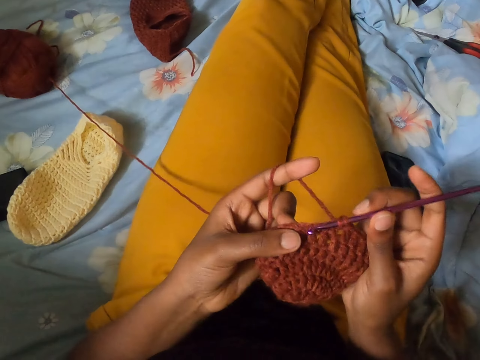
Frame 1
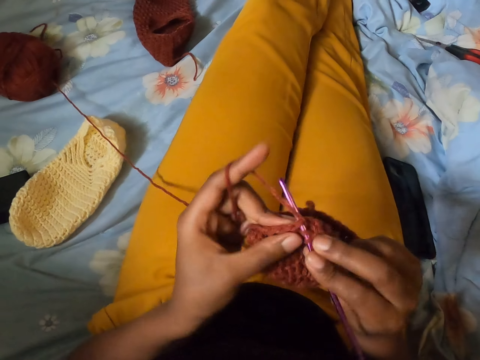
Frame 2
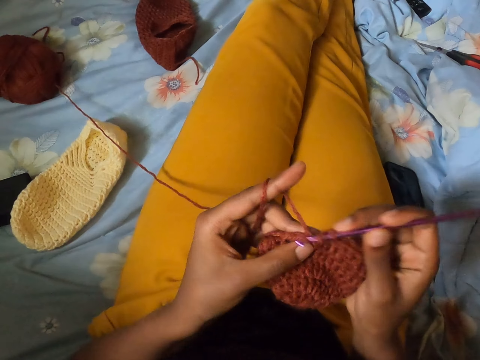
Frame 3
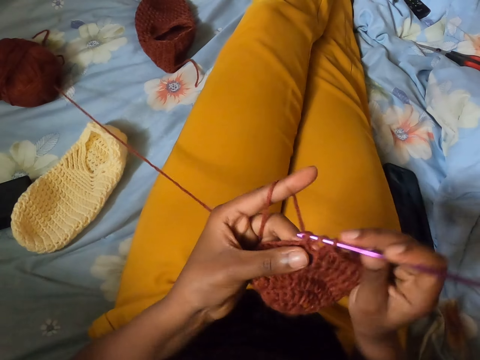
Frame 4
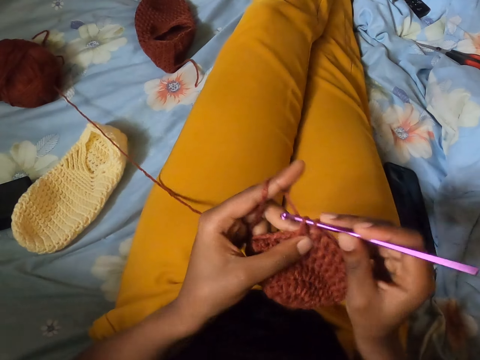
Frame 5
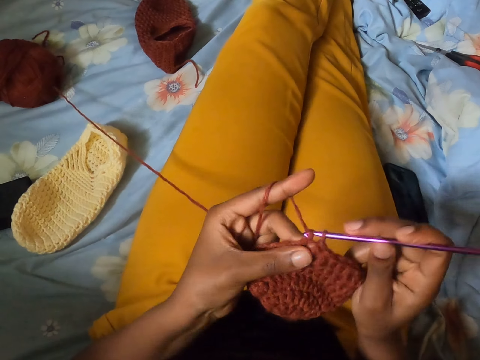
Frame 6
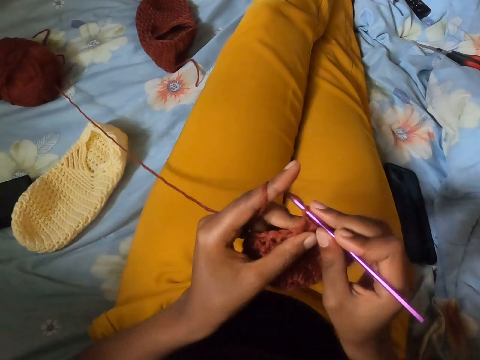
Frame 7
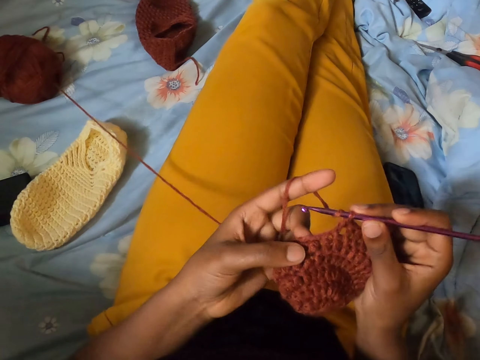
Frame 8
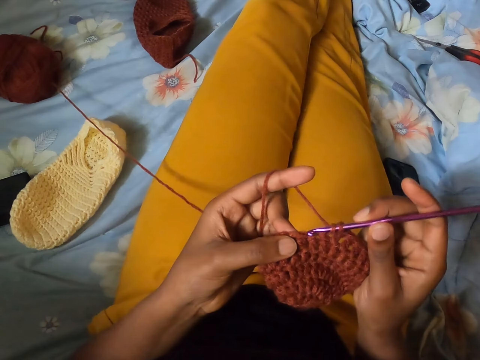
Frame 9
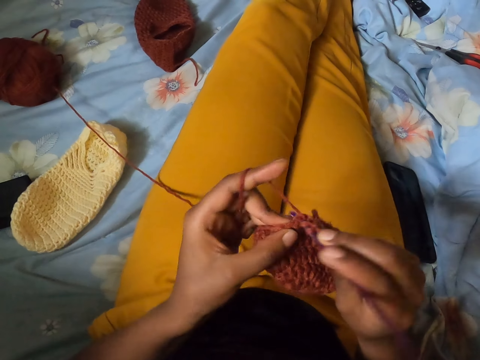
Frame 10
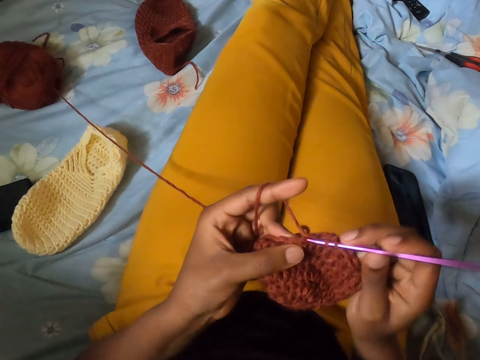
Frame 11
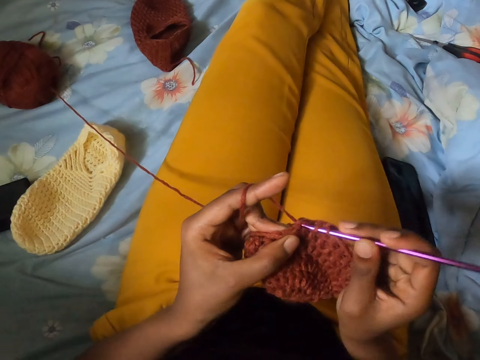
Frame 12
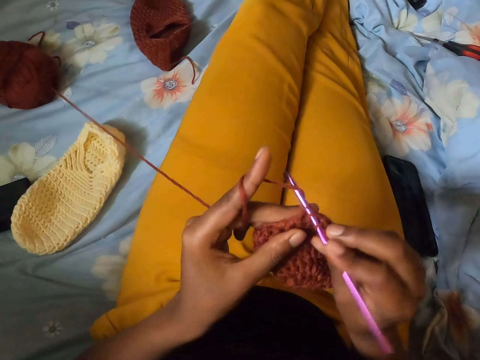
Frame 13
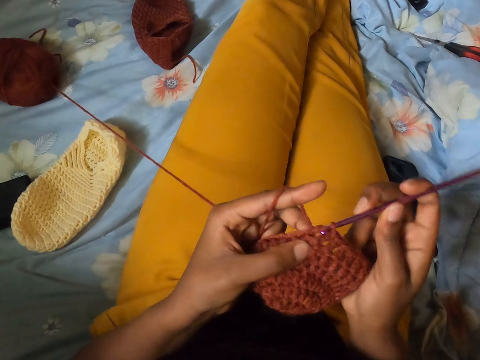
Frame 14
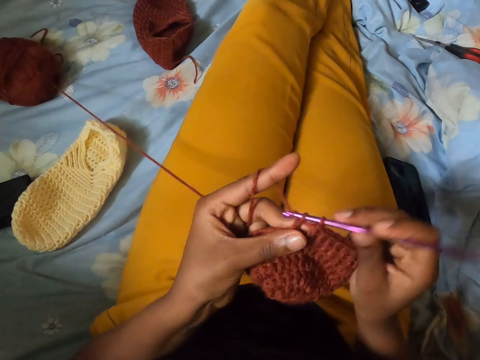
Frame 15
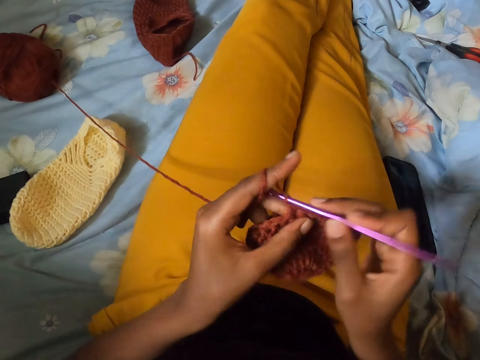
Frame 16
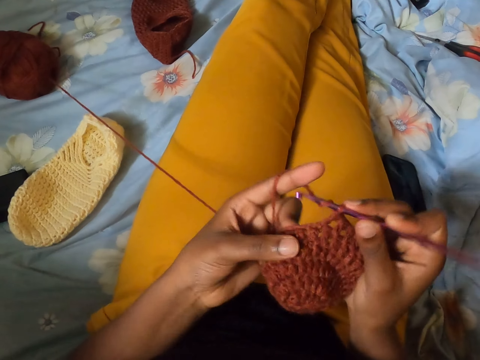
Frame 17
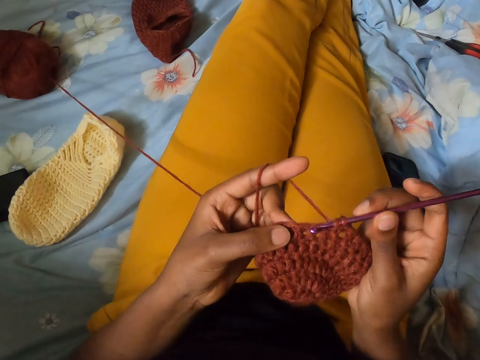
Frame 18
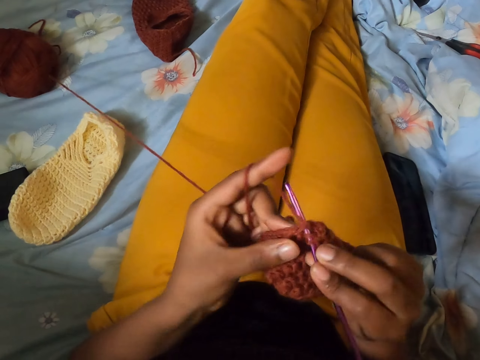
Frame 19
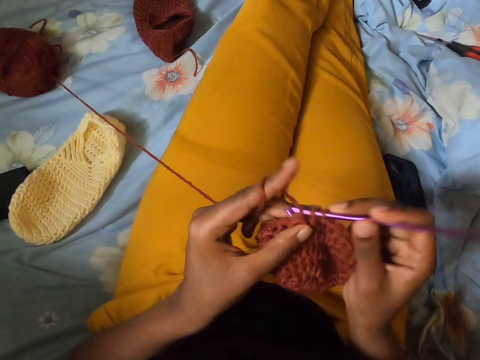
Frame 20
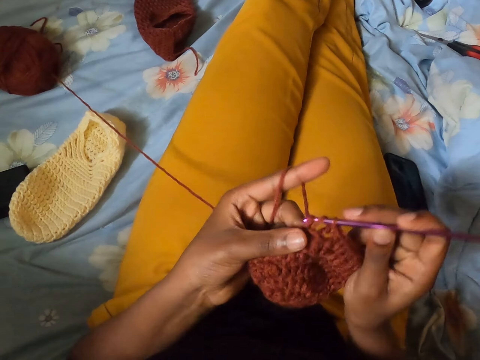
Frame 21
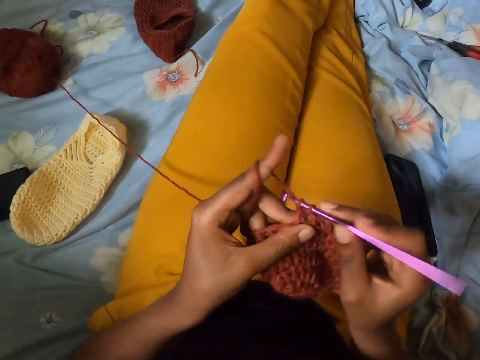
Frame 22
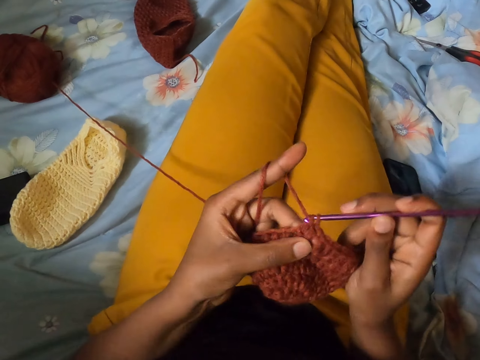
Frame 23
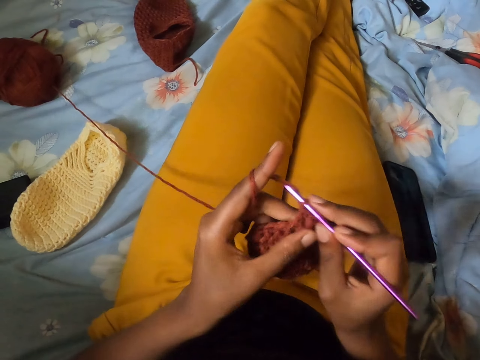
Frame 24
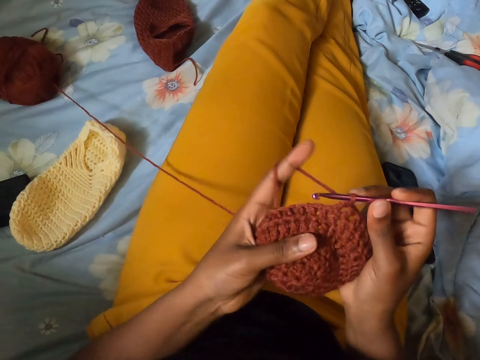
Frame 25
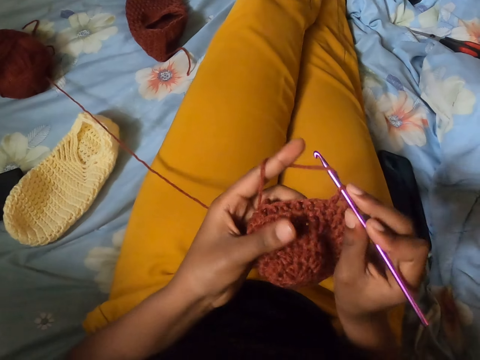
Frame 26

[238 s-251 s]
The camera wearer knits the cloth with the crochet hook. They knit the cloth with the crochet hook again.

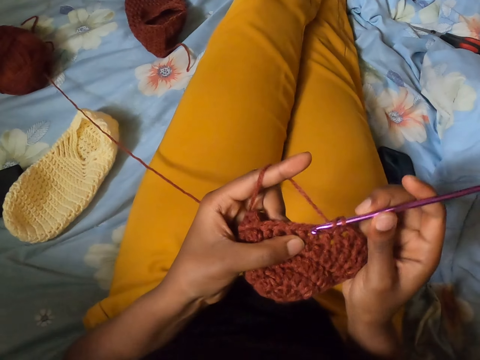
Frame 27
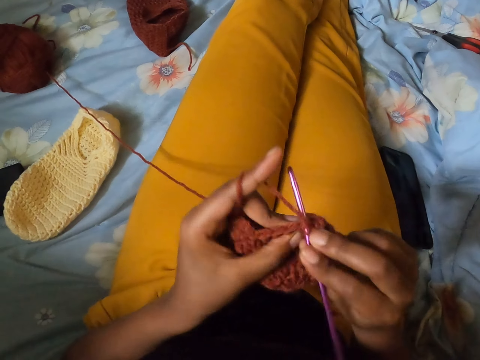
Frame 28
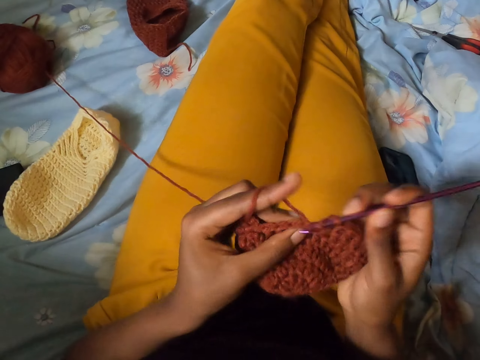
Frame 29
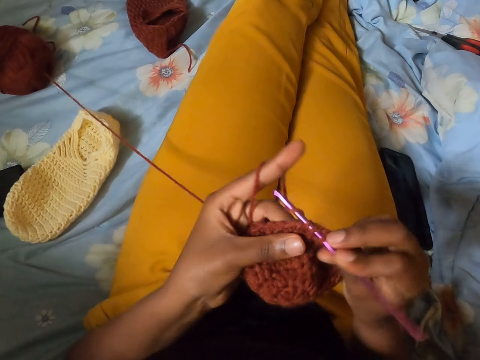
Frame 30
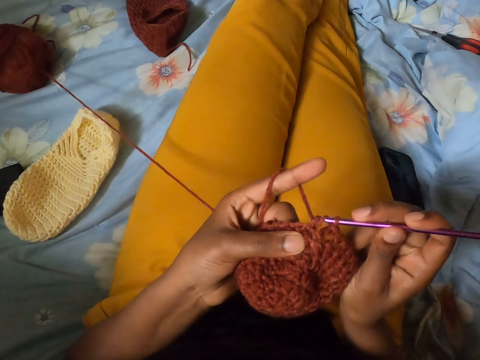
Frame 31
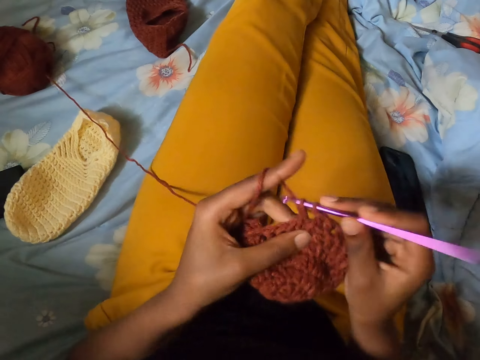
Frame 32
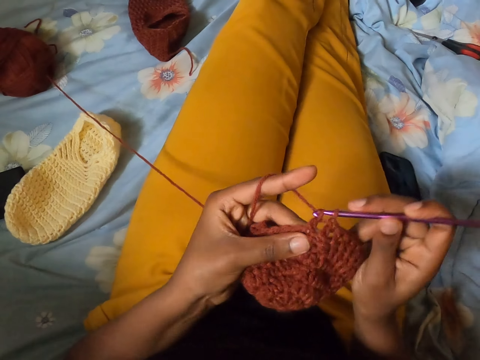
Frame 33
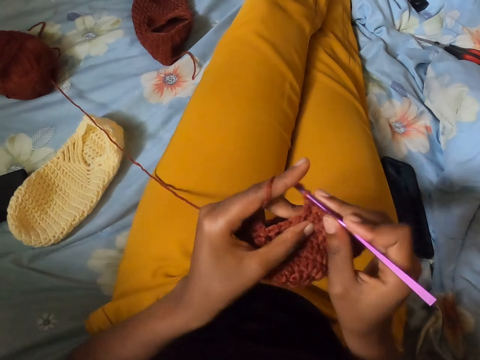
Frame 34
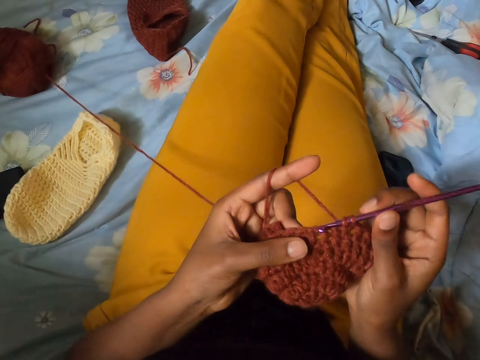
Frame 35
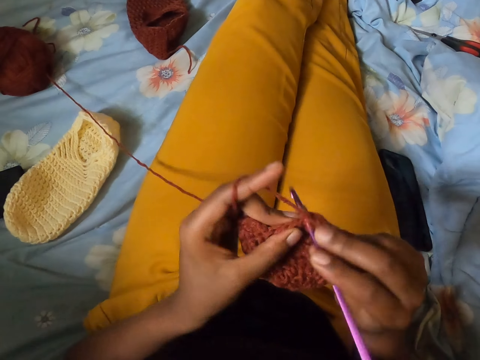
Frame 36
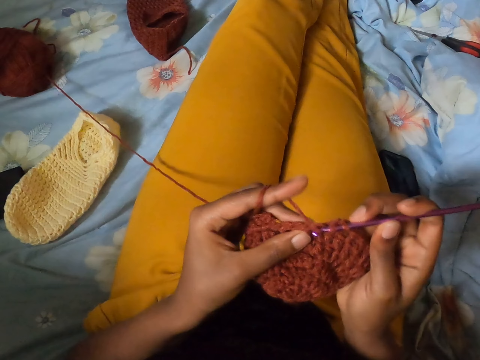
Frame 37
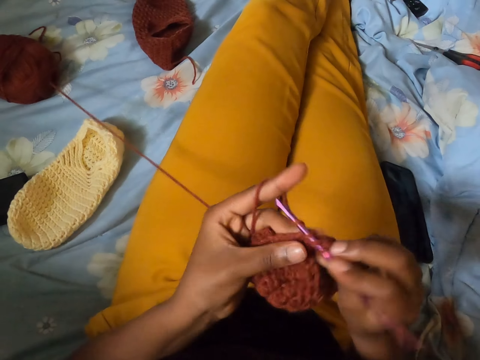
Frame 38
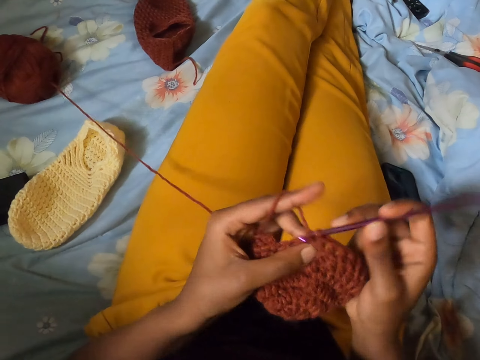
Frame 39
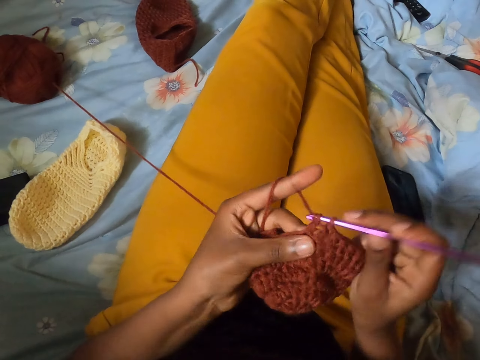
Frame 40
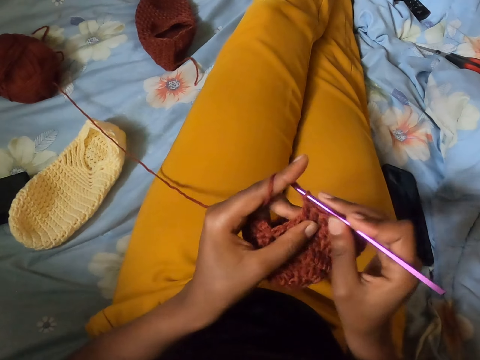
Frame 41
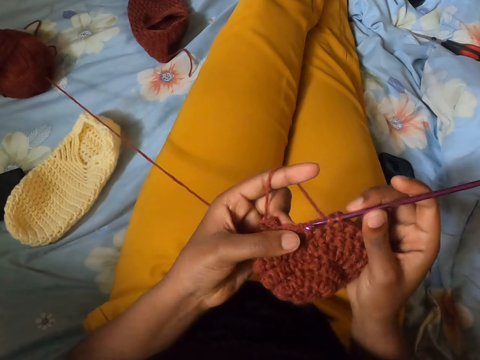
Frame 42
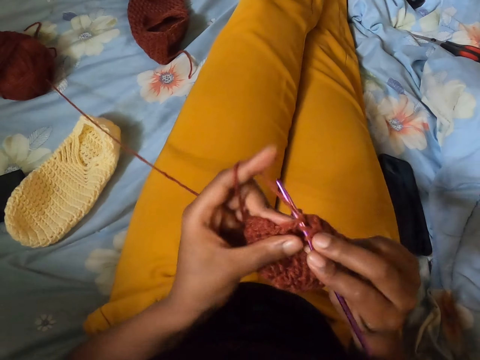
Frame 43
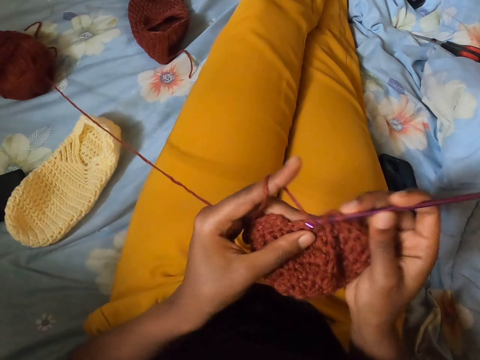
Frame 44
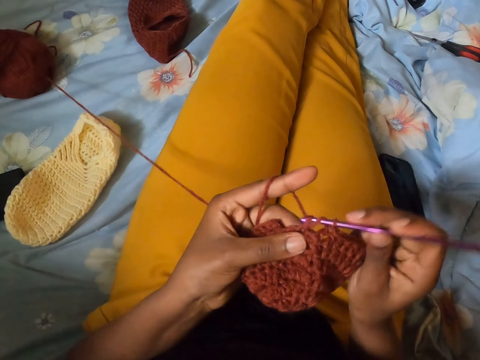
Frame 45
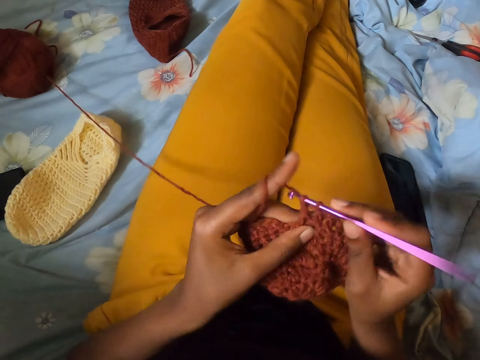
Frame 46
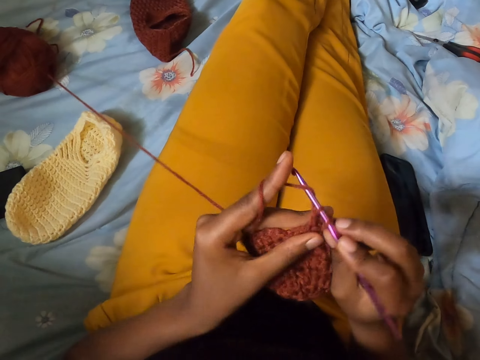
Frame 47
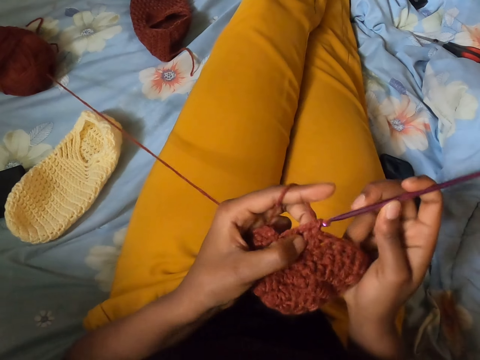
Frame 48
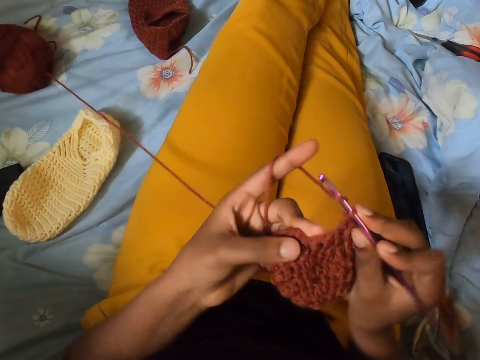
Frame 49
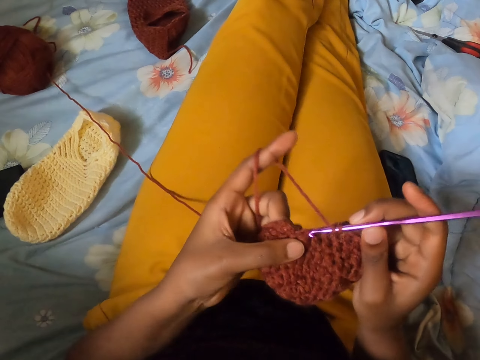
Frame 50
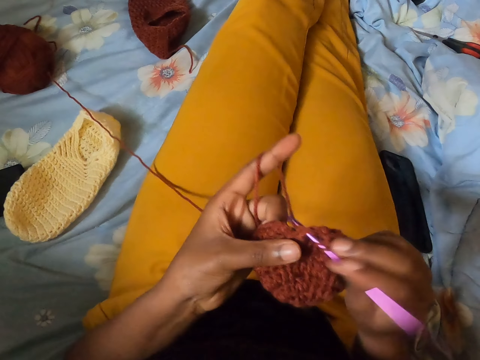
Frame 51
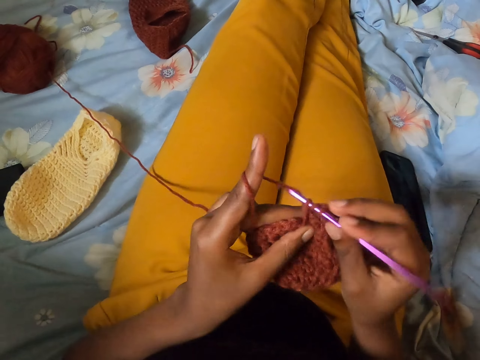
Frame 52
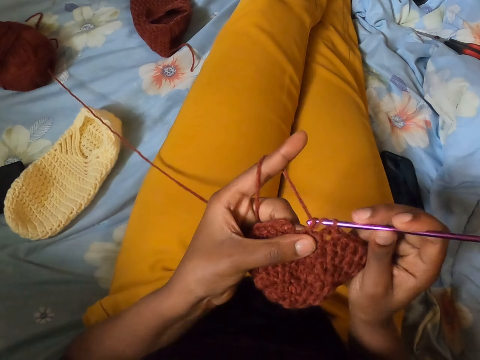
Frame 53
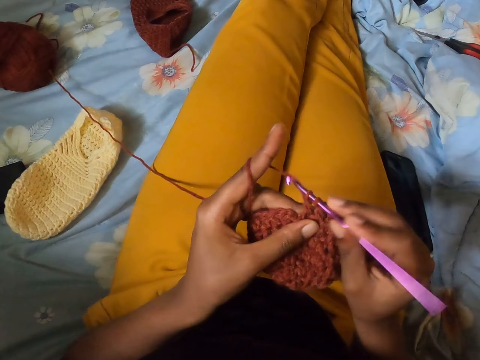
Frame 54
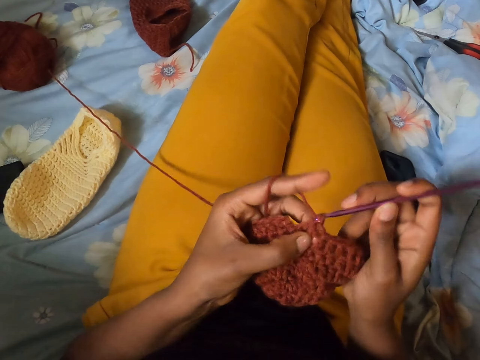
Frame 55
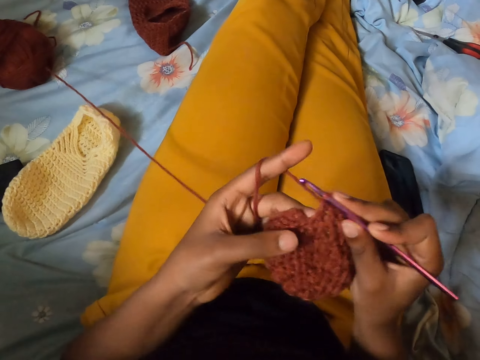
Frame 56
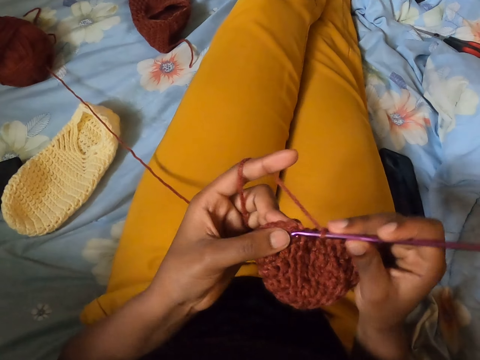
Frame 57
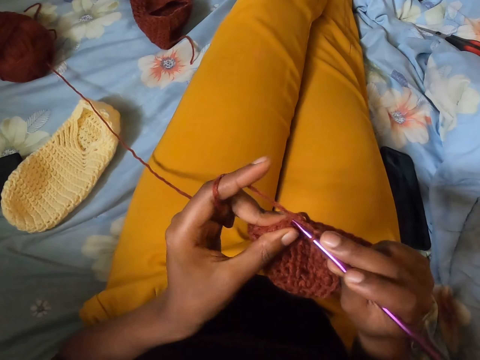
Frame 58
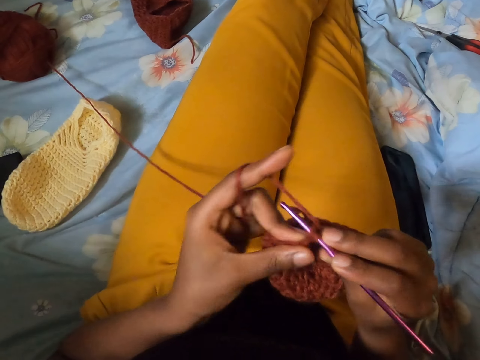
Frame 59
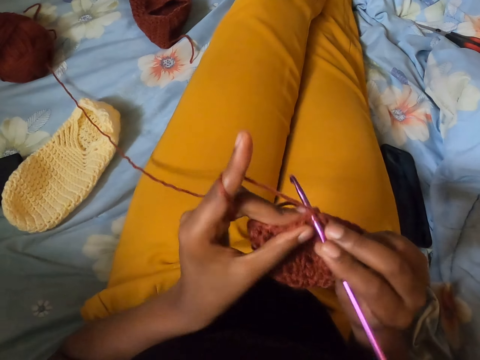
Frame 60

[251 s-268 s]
The camera wearer knits the cloth with the crochet hook. They knit the cloth with the crochet hook again.
